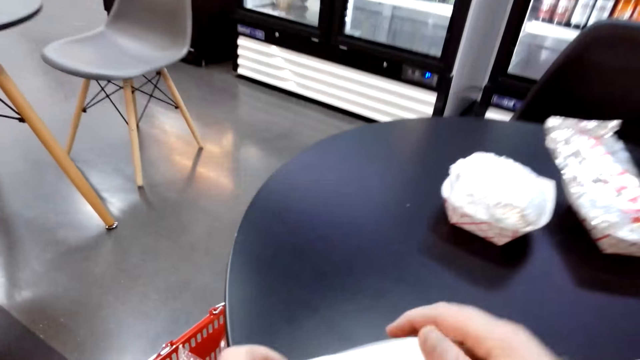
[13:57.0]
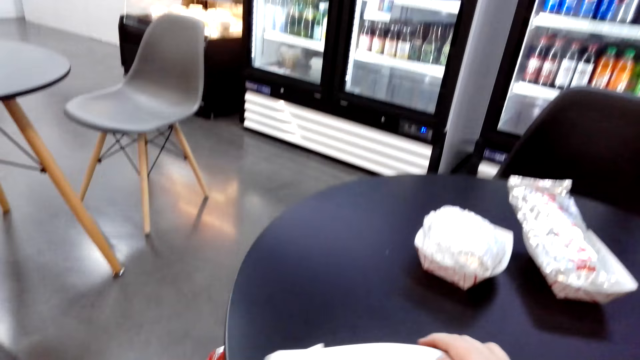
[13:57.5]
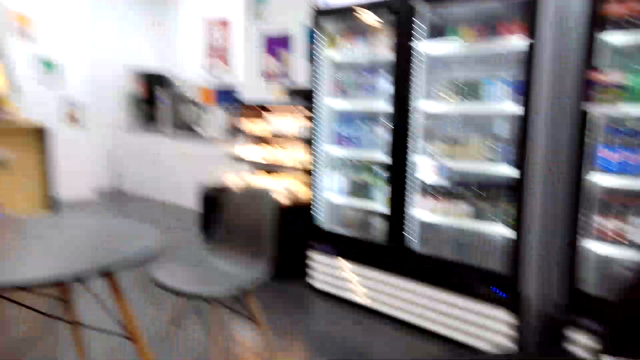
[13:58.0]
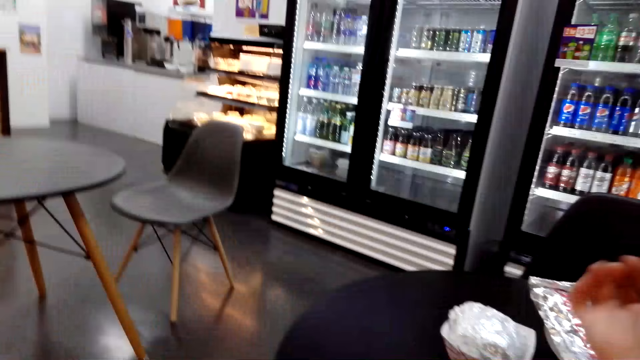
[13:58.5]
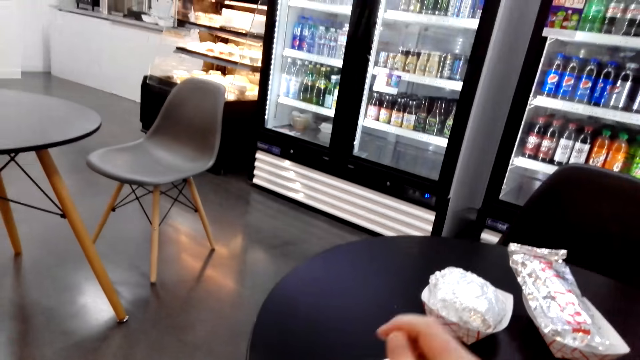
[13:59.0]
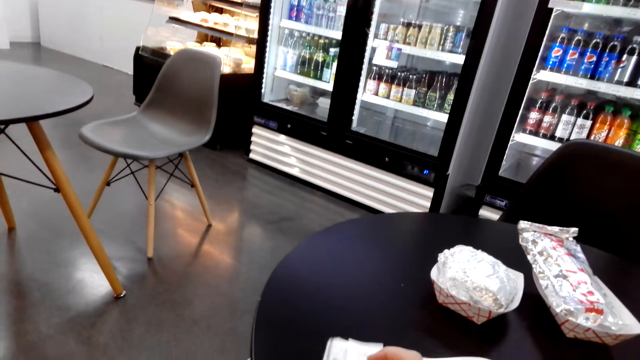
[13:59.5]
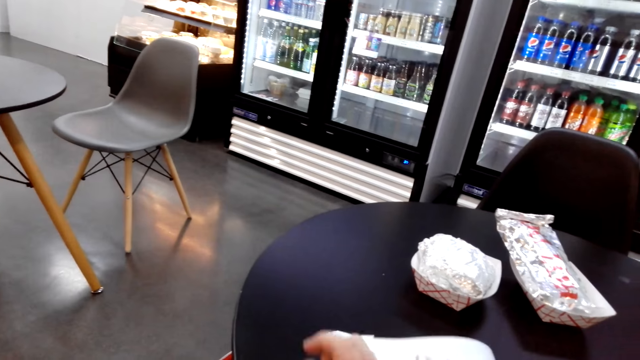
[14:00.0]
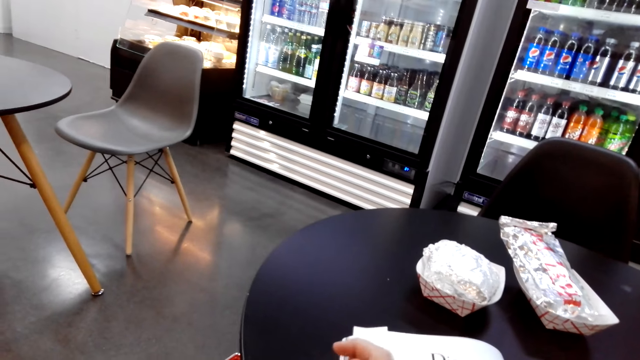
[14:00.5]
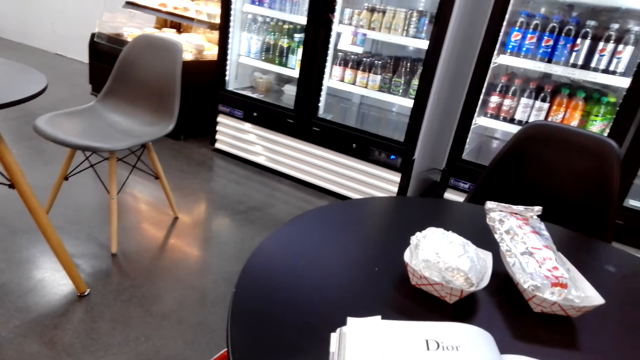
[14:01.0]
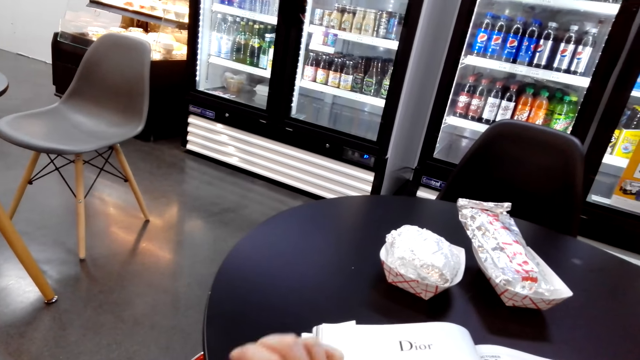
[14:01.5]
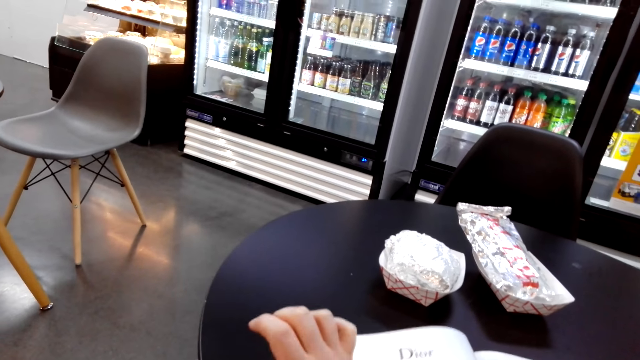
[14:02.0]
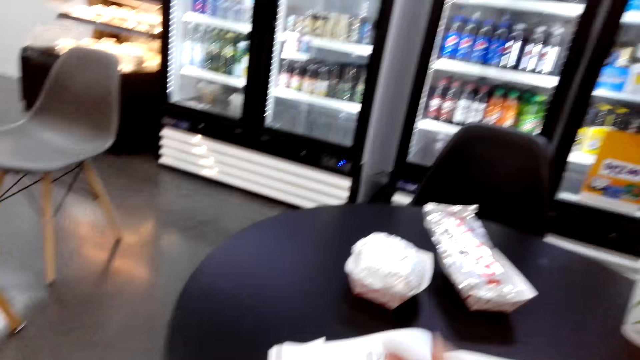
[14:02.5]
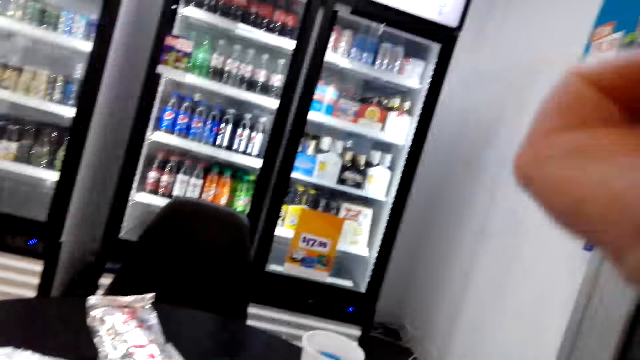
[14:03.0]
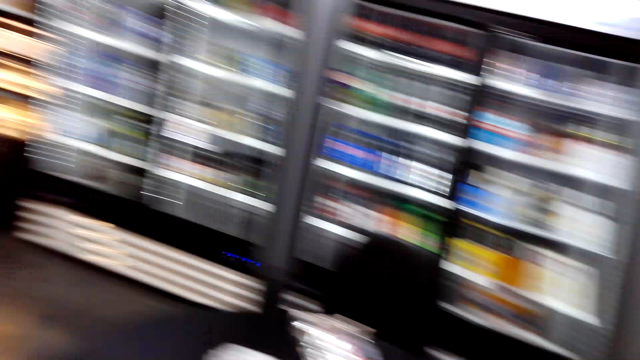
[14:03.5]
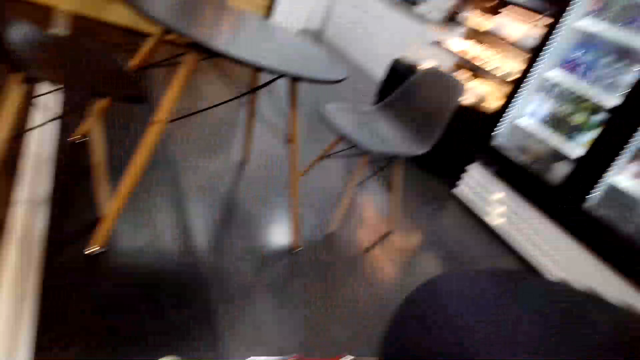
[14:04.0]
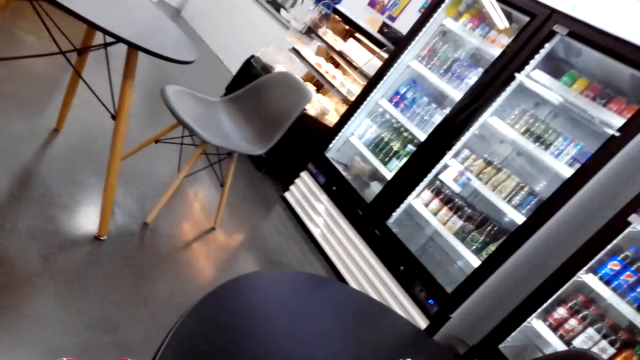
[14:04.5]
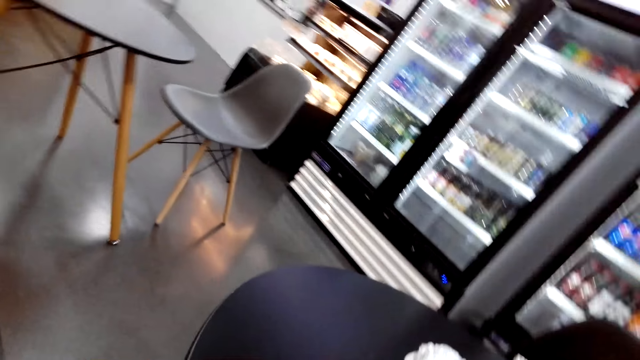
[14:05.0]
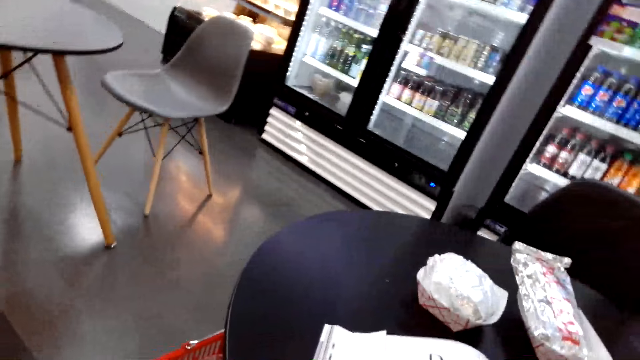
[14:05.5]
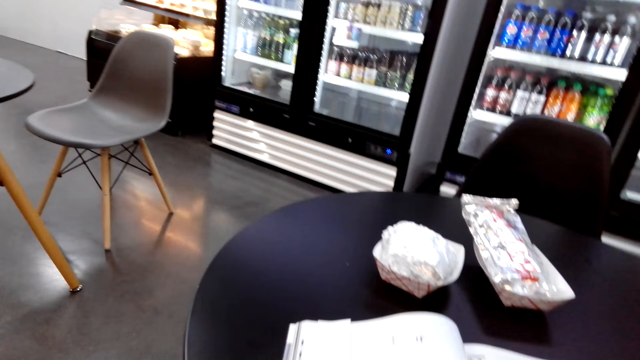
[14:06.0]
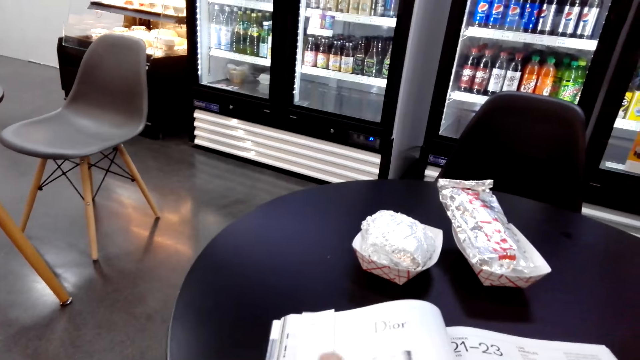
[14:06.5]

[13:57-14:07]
The camera wearer moves the camera around. They touch the book.

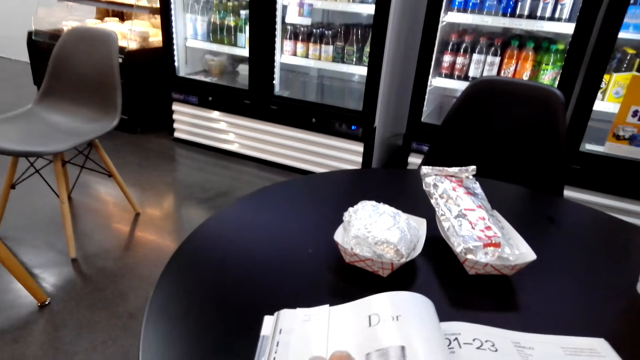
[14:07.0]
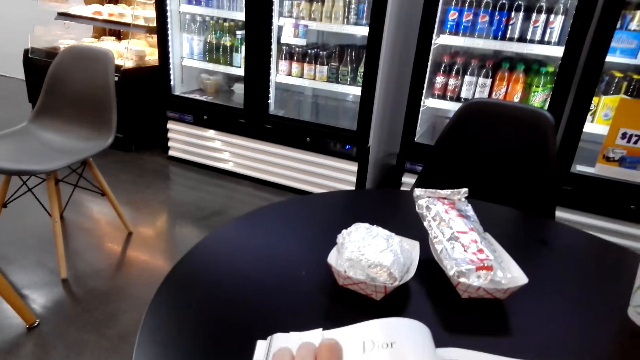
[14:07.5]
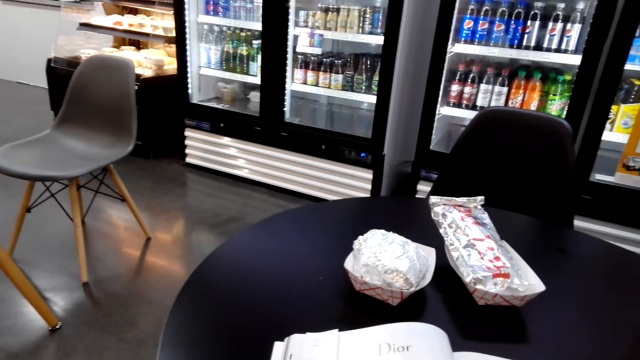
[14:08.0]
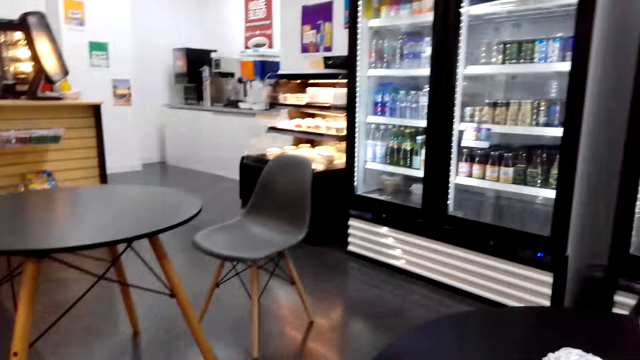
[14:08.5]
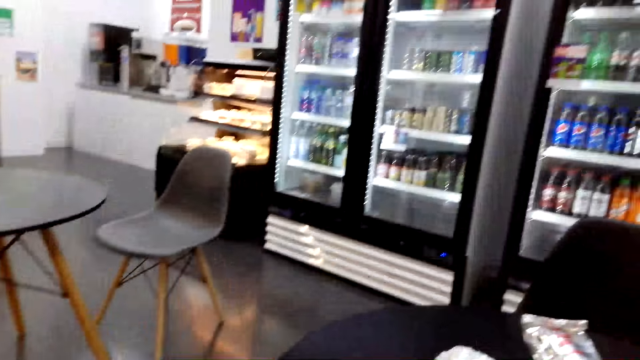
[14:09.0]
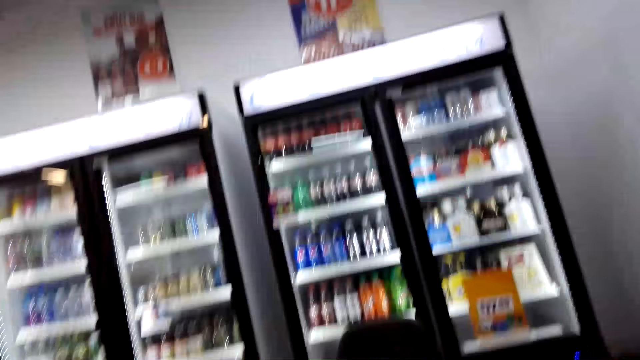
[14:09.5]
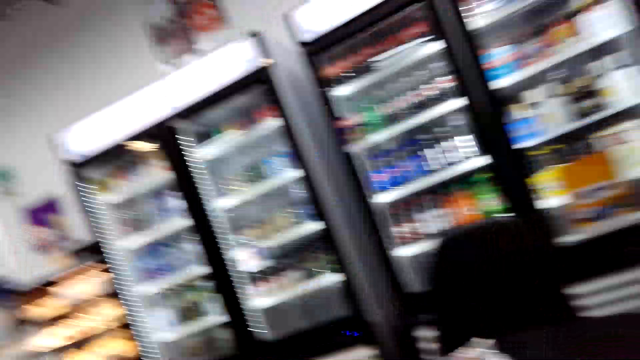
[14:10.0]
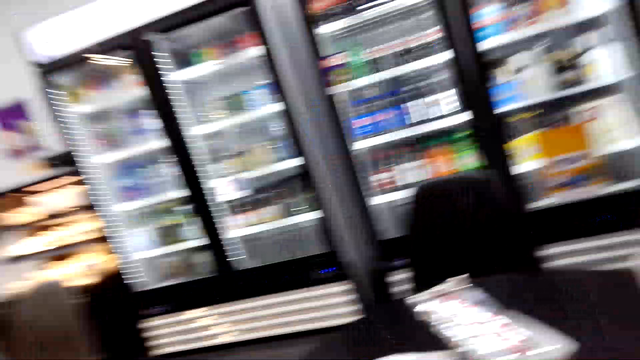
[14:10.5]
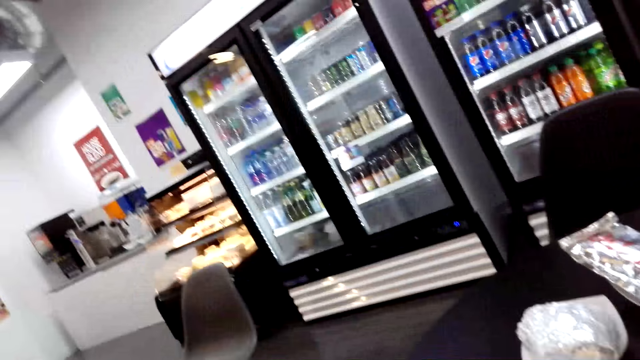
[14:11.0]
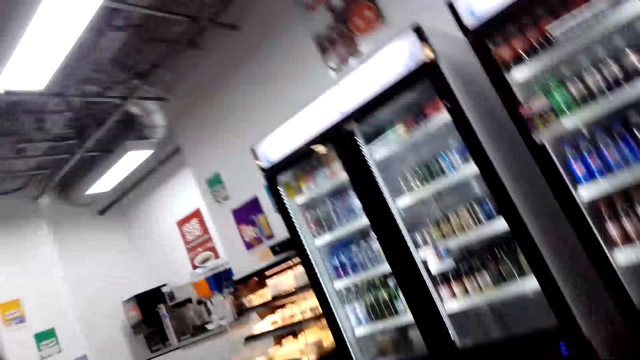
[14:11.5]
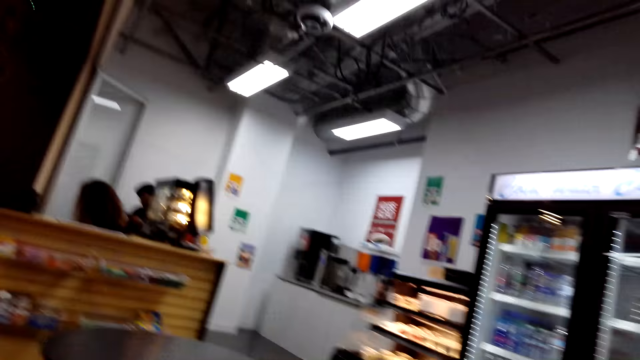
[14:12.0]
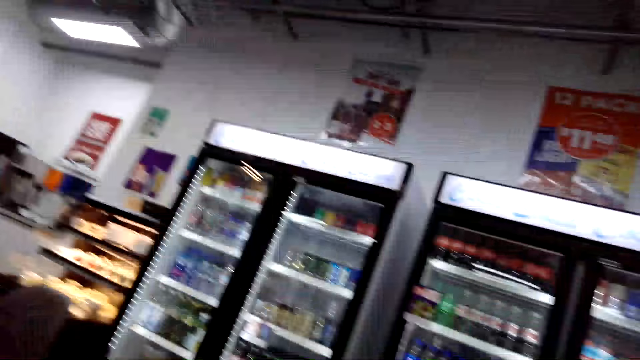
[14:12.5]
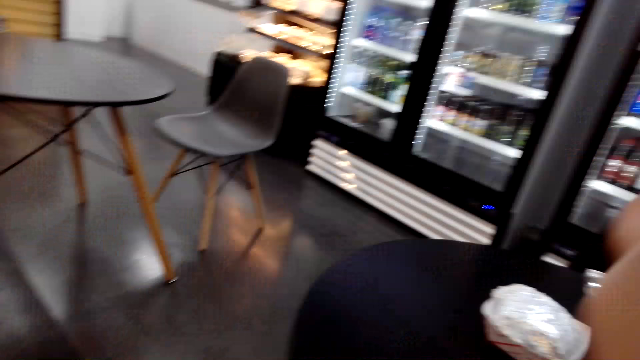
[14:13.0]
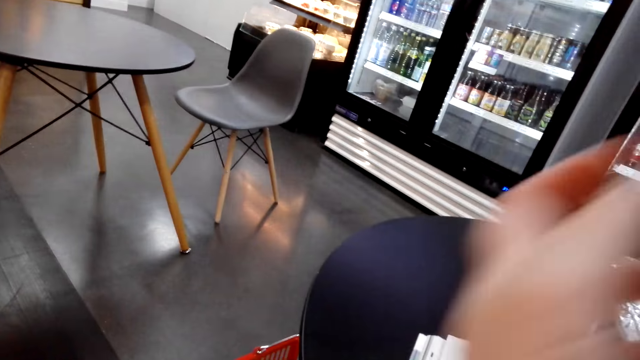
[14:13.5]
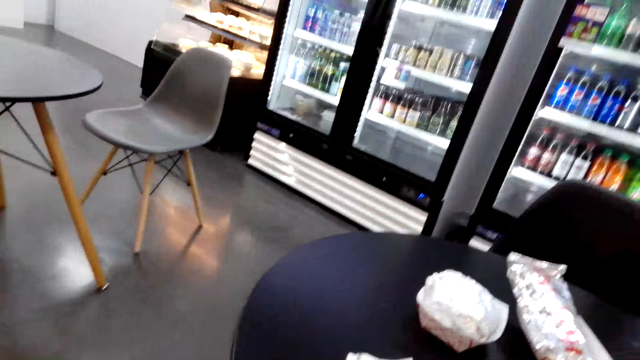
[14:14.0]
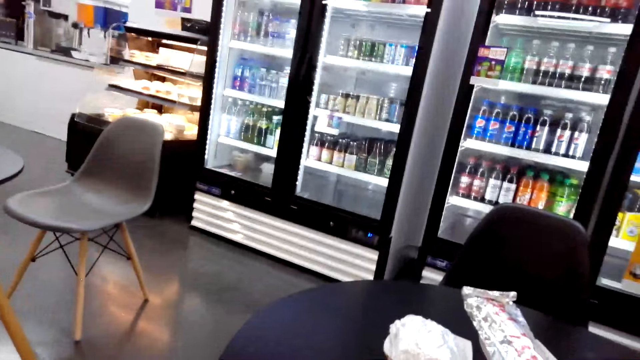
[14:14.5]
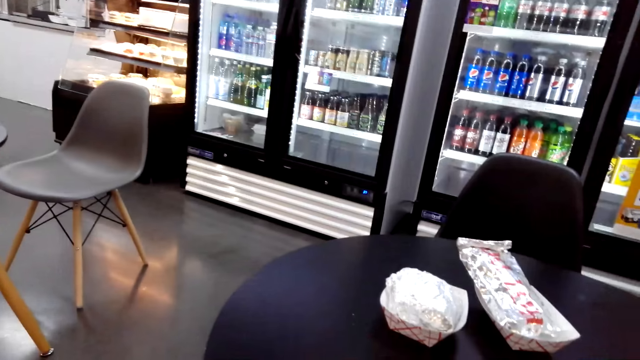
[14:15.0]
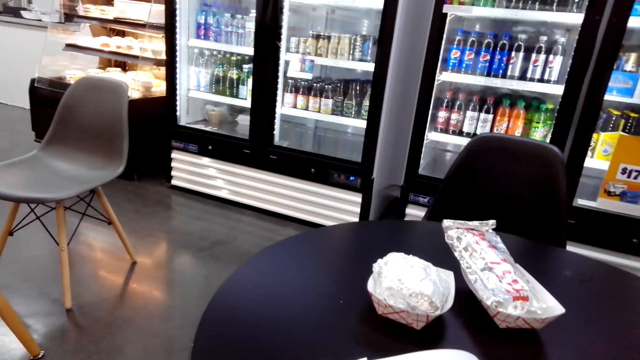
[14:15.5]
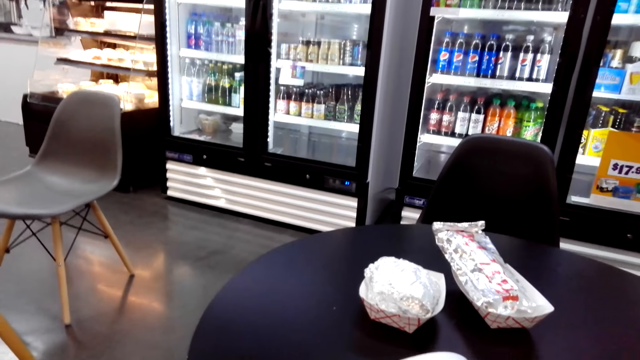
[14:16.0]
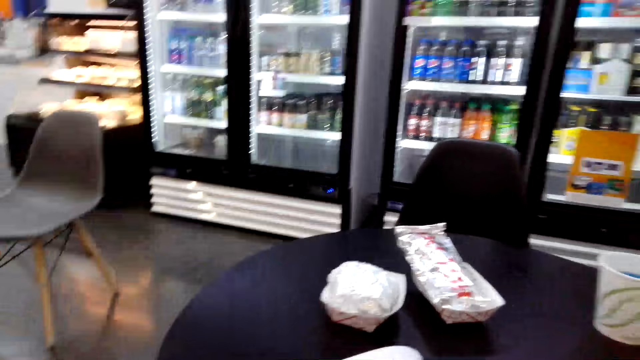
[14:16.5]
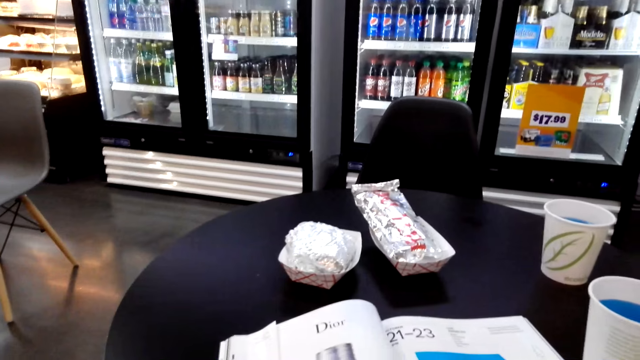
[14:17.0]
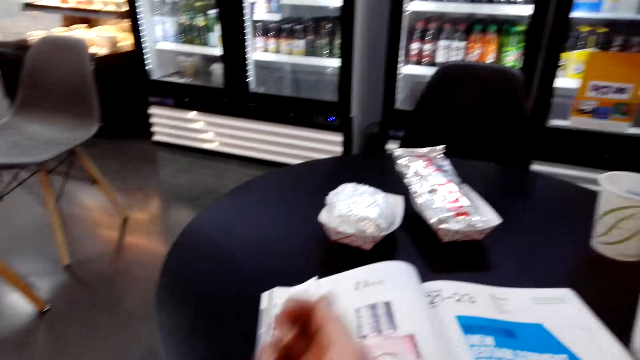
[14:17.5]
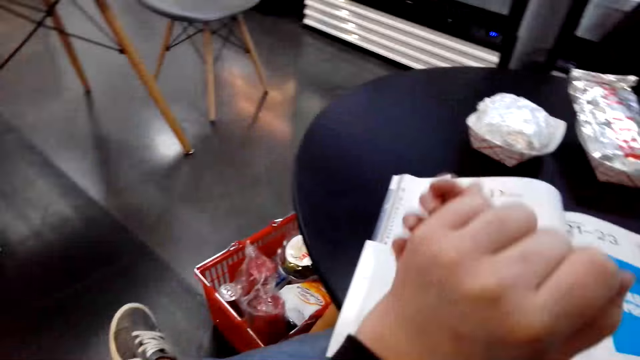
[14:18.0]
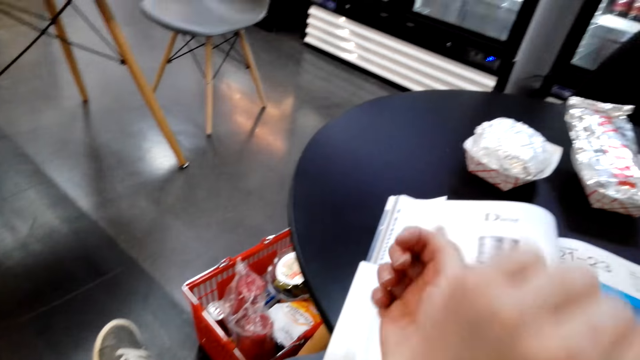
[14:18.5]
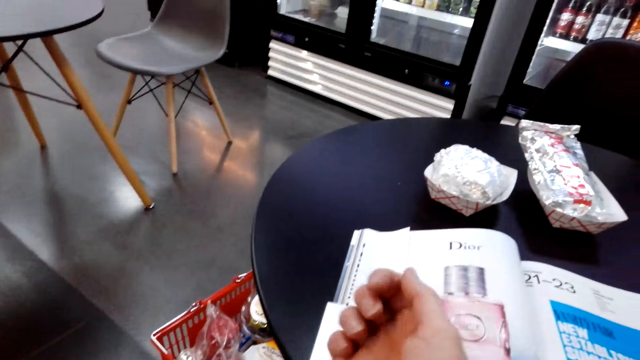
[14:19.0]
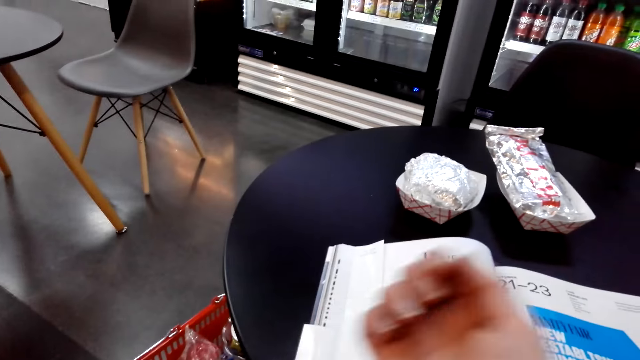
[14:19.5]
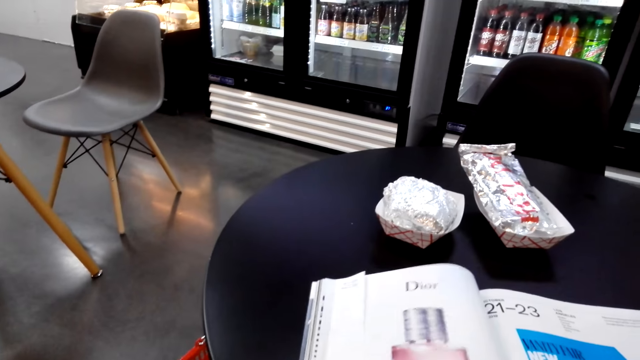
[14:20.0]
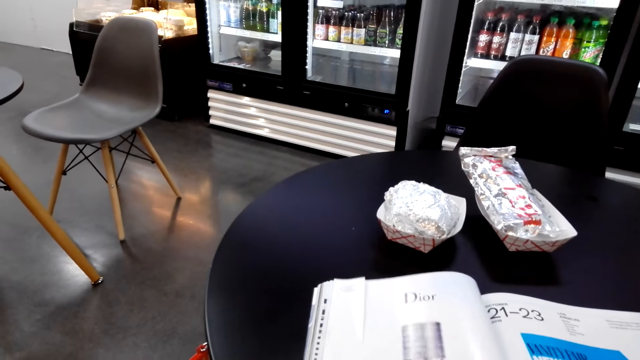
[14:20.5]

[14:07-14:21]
The camera wearer moves the camera around. He opens the book. He scratches his hands.
